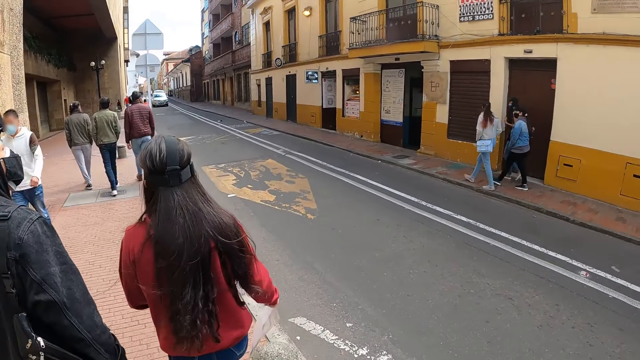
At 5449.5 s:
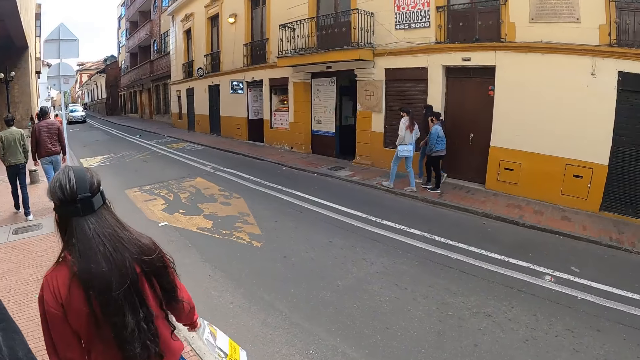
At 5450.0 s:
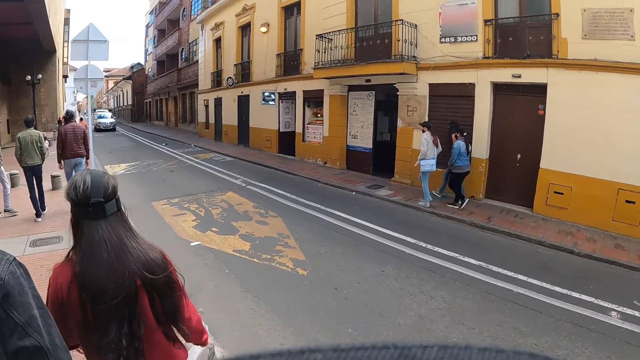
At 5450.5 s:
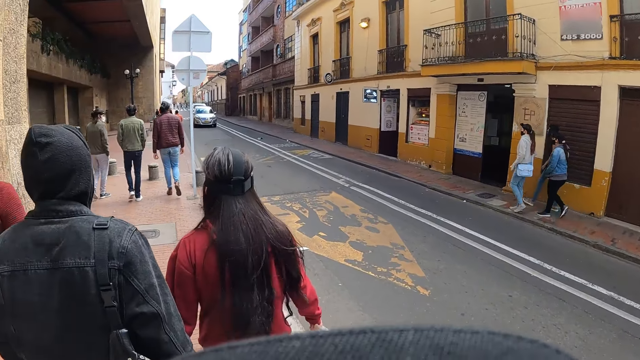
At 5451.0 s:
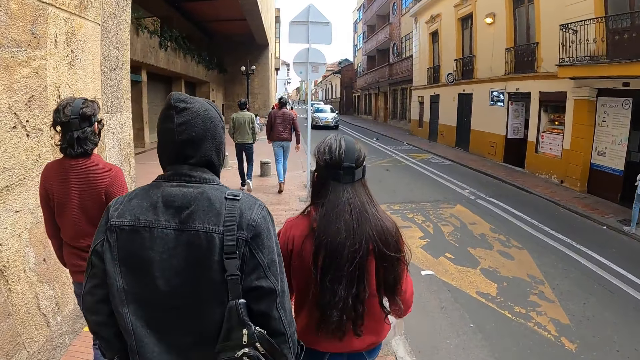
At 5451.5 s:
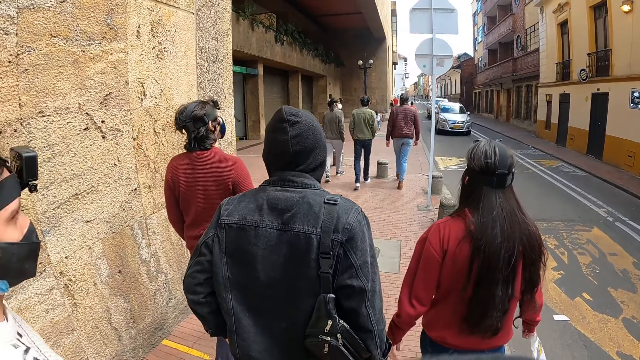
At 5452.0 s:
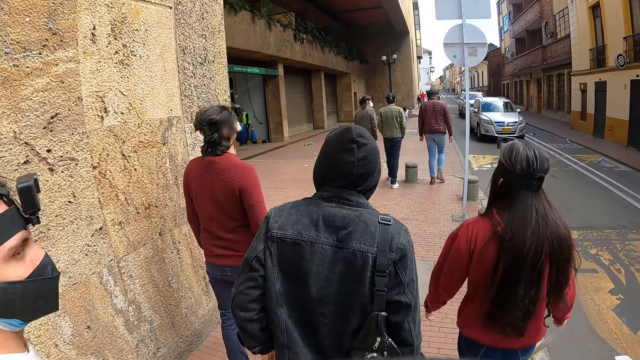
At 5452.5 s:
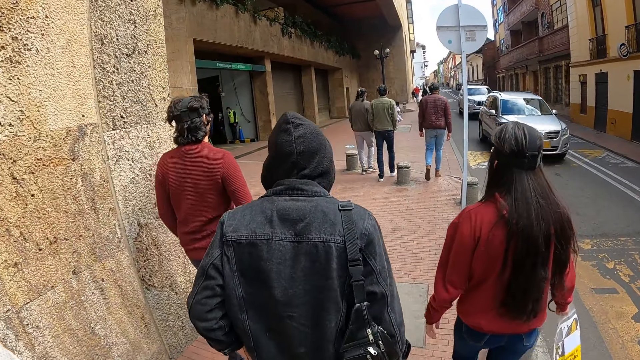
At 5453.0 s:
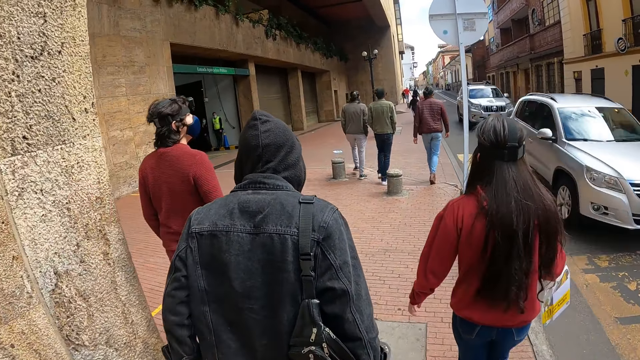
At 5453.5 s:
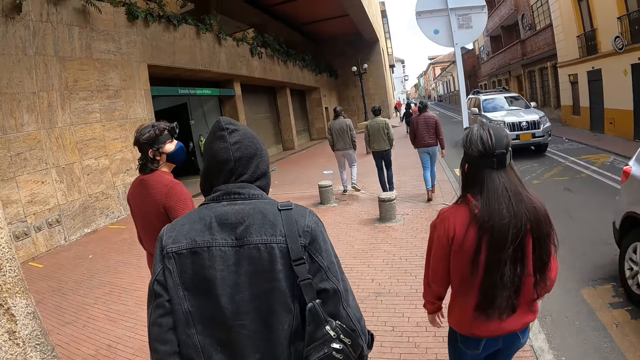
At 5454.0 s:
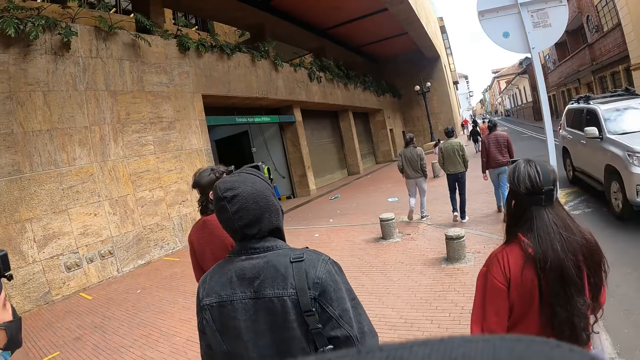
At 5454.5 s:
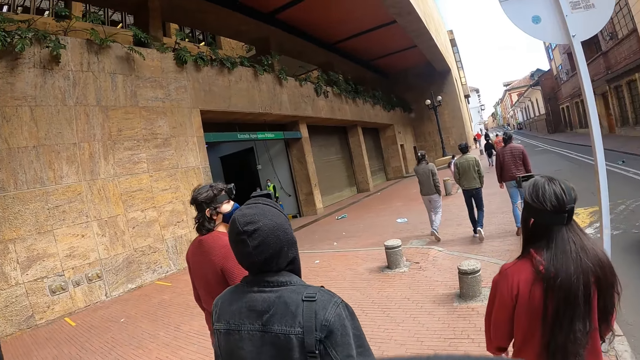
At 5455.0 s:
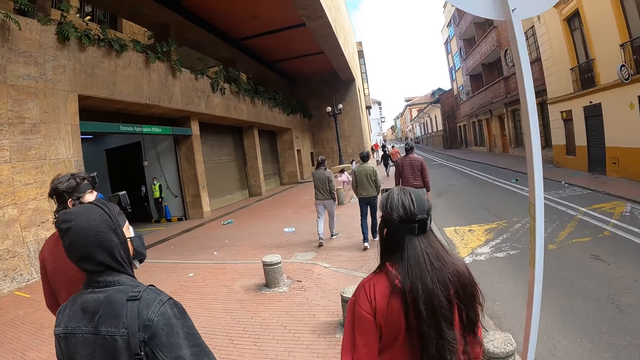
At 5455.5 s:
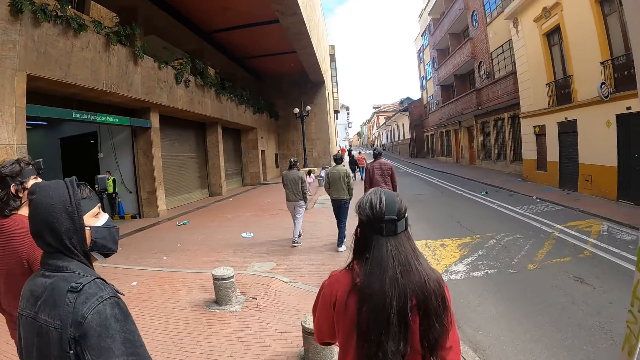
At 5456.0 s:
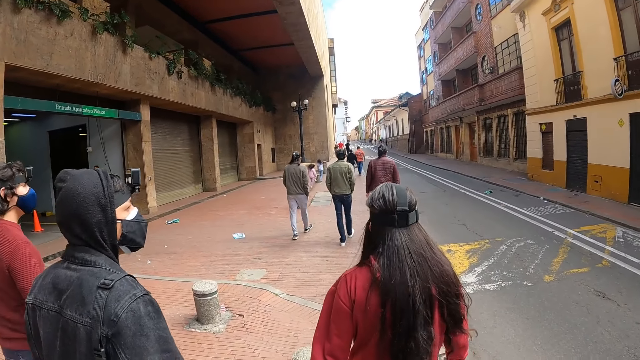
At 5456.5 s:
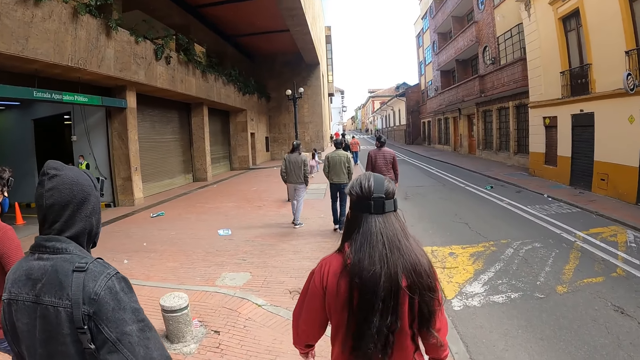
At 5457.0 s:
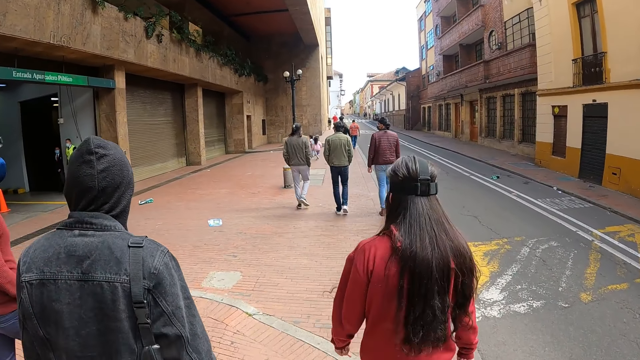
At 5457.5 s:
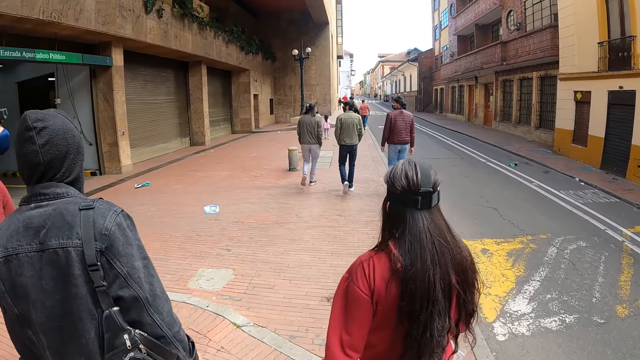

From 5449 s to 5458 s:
The camera wearer looks across a street. A person looks across the street.

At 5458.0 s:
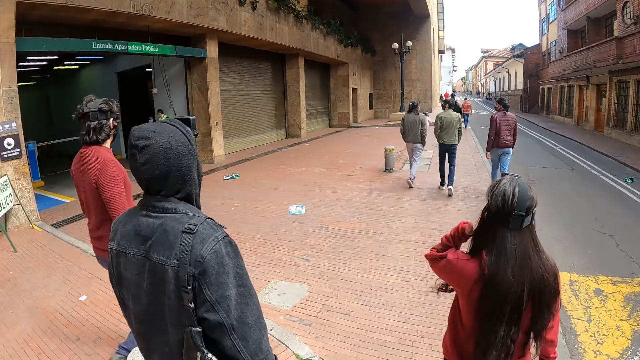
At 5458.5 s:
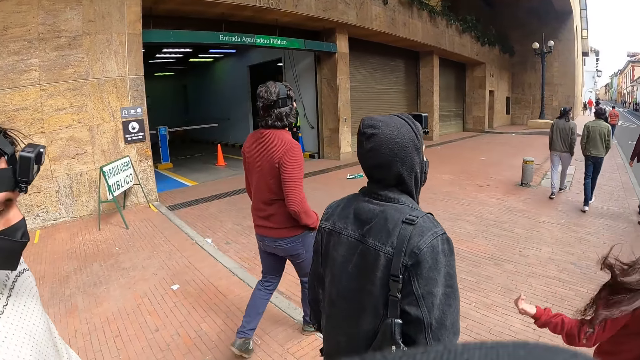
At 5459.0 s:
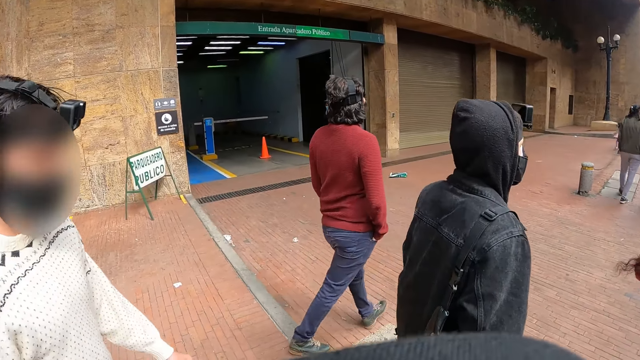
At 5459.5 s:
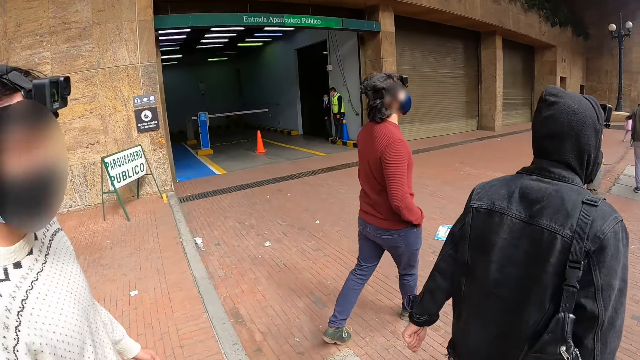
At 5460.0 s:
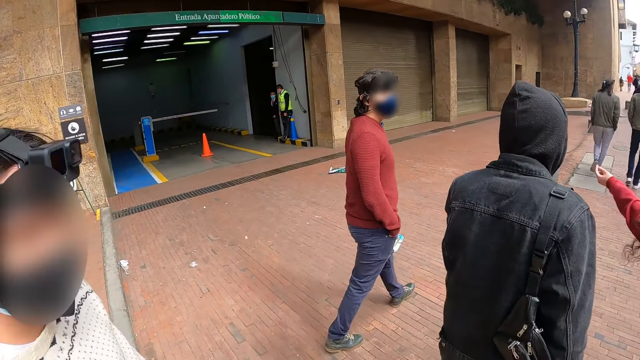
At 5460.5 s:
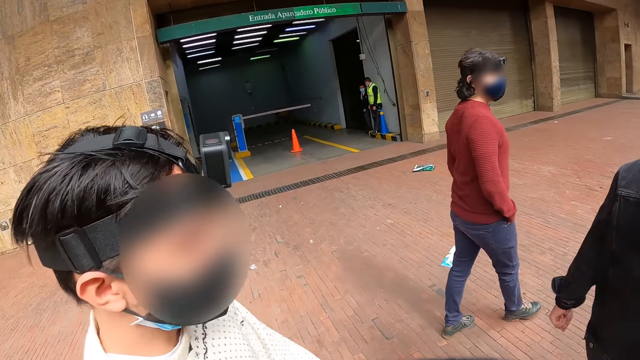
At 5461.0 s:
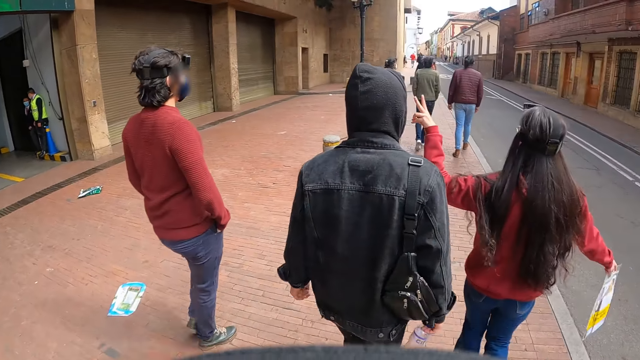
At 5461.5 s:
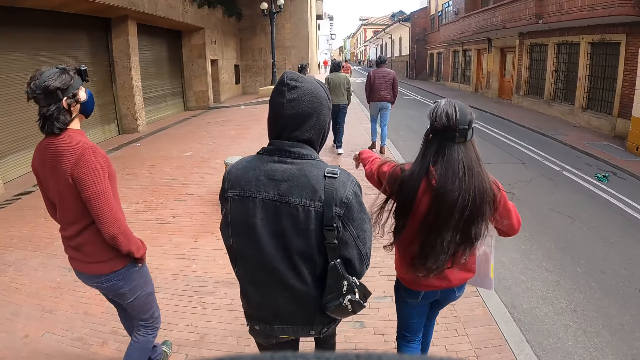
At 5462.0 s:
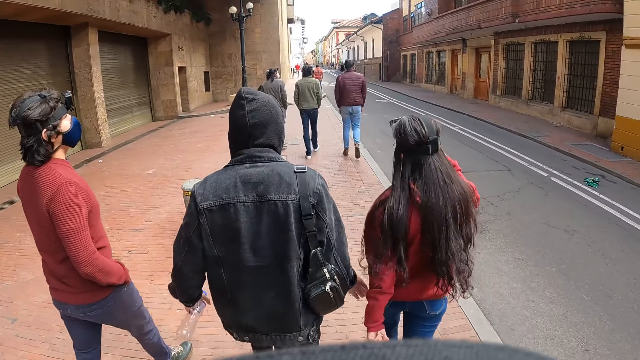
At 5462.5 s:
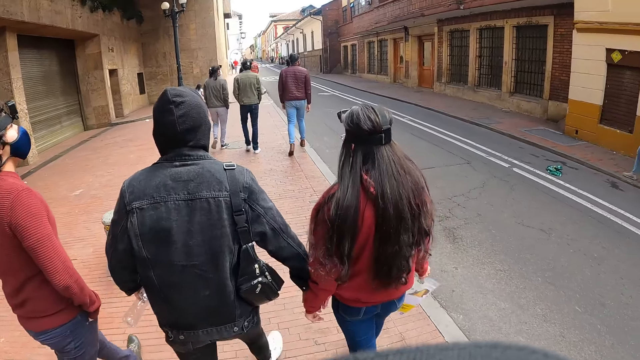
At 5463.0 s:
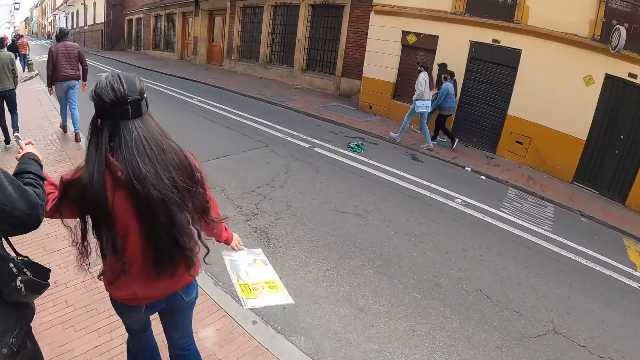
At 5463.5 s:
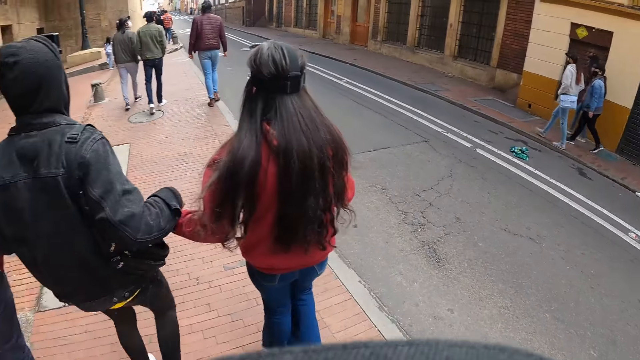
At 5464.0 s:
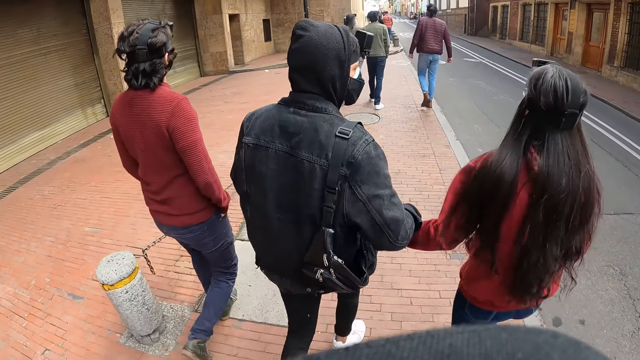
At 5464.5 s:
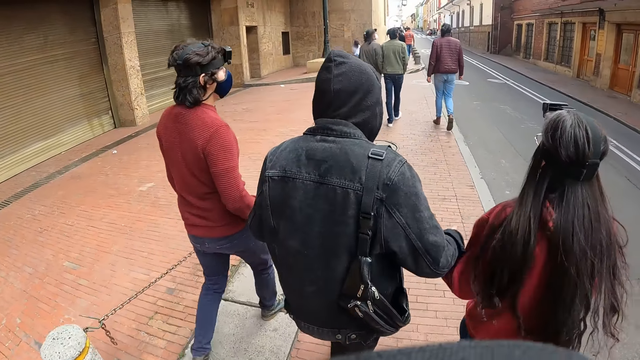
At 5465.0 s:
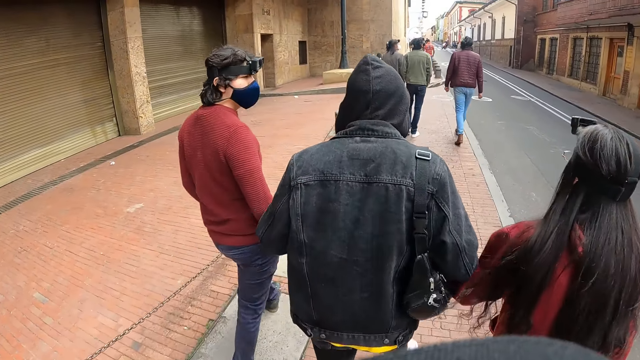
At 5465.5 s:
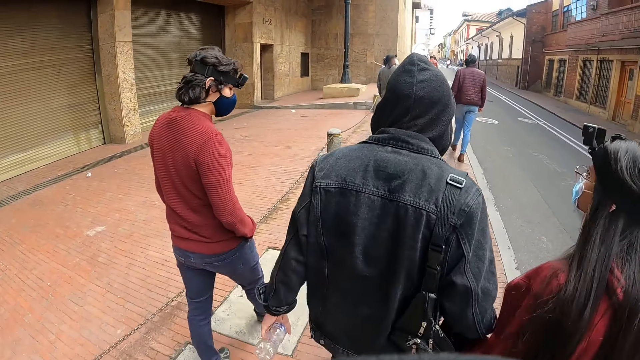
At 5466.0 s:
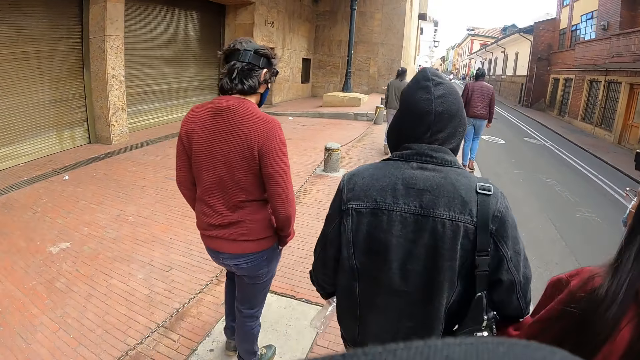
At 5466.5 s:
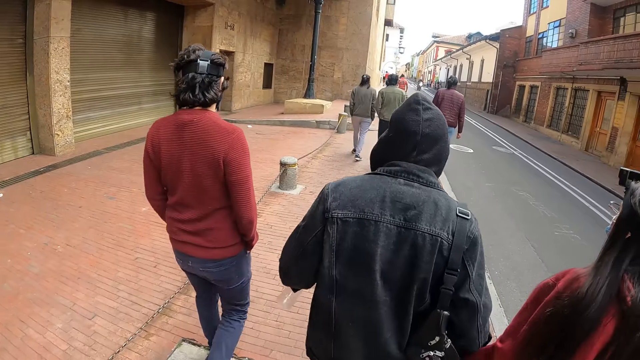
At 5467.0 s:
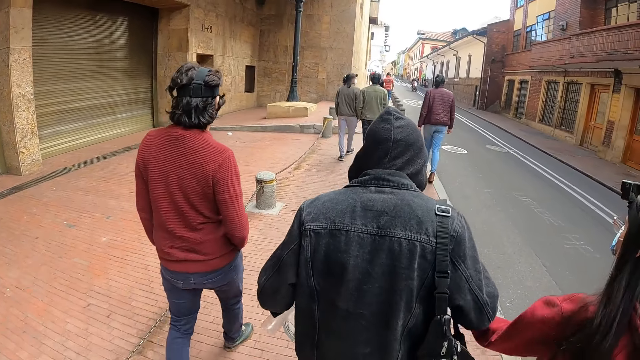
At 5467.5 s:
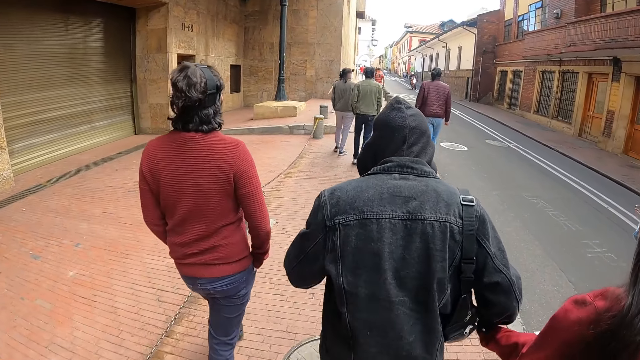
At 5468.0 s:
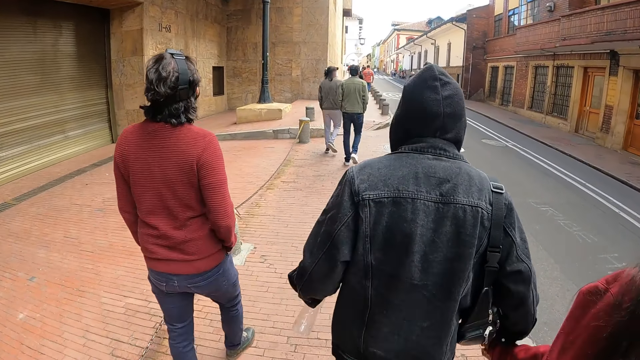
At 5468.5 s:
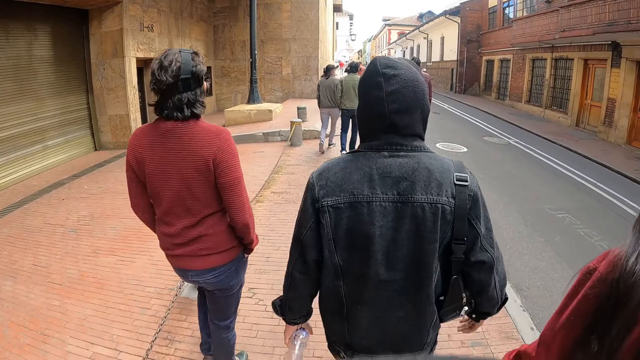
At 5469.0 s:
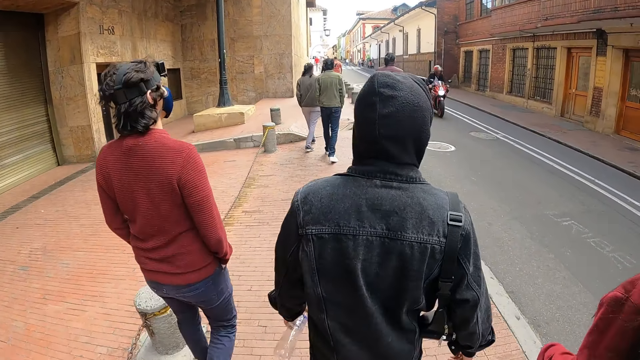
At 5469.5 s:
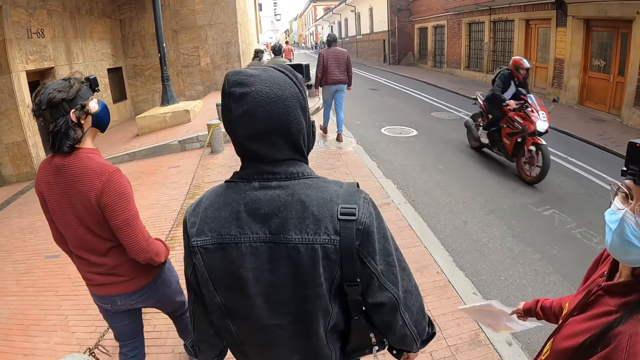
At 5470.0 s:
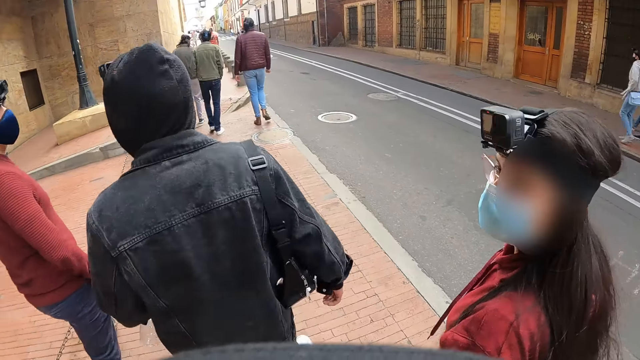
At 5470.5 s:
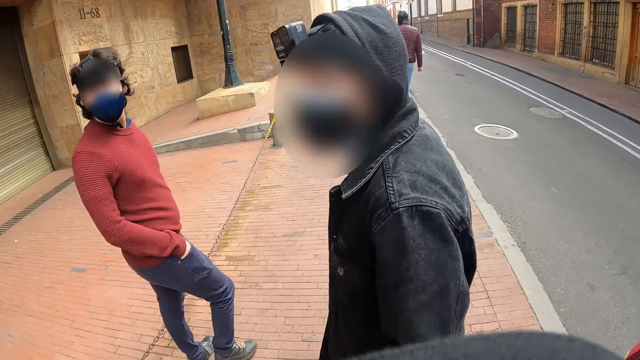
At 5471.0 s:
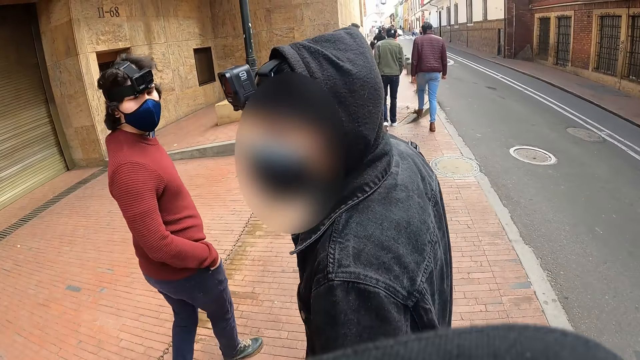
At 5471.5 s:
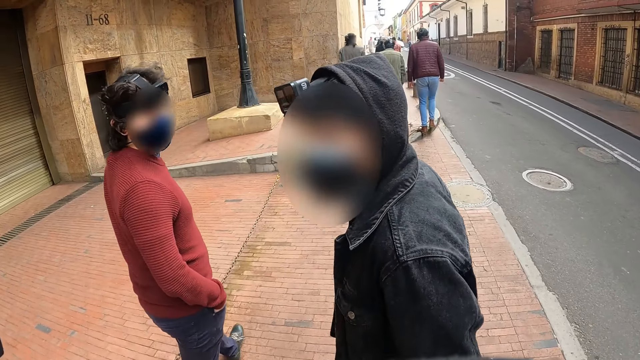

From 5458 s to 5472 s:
A person touches her hair. The camera wearer looks on the left side. They look at a garage. They walk on a walkway. They look on the right side. They look across a street. Another person and the first person hold hands.
